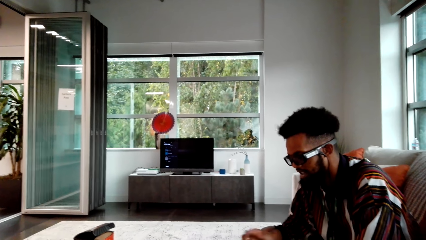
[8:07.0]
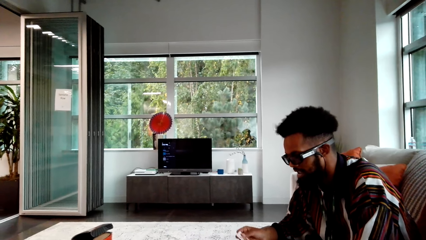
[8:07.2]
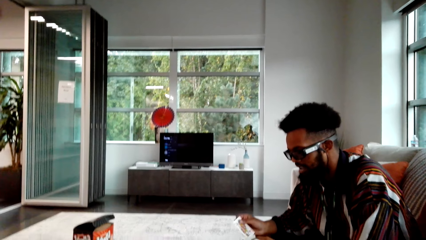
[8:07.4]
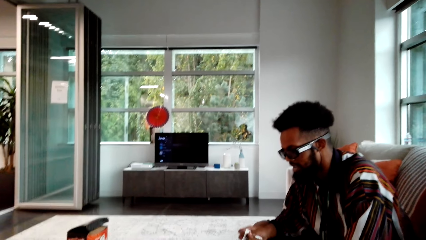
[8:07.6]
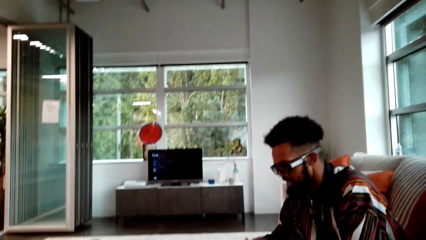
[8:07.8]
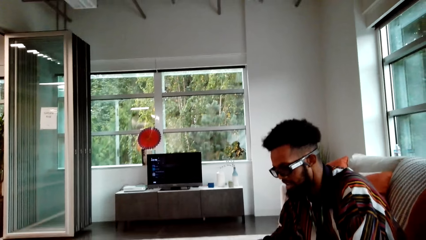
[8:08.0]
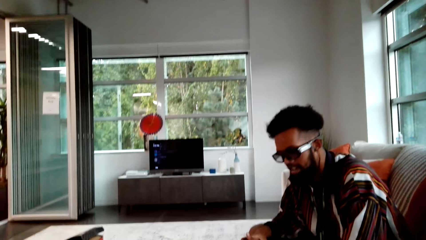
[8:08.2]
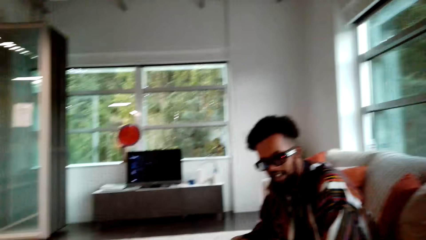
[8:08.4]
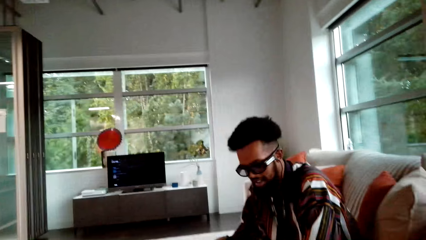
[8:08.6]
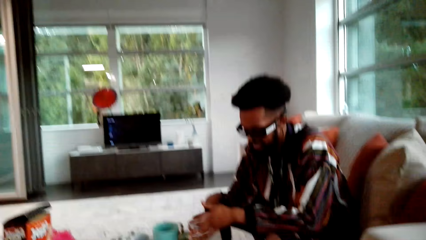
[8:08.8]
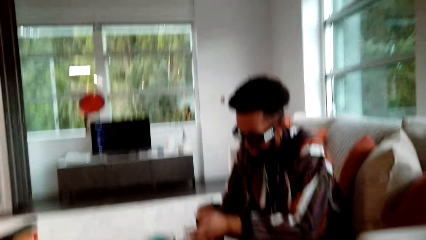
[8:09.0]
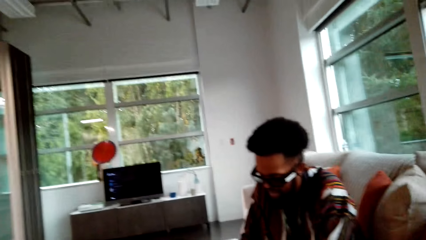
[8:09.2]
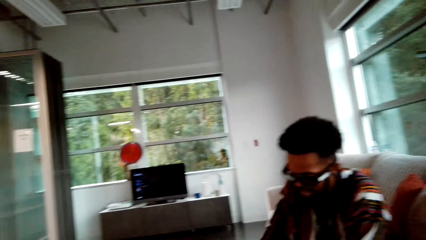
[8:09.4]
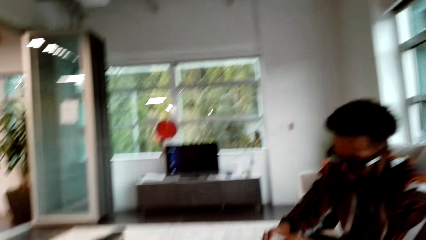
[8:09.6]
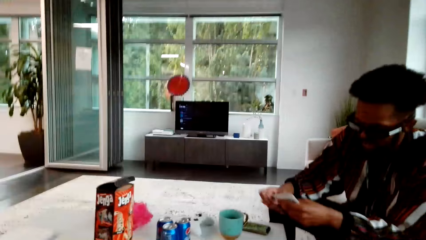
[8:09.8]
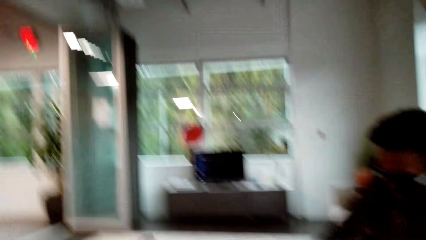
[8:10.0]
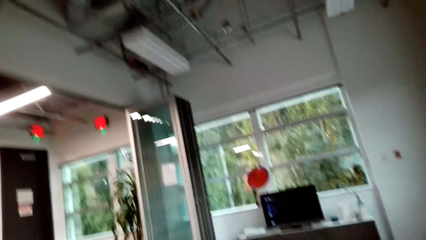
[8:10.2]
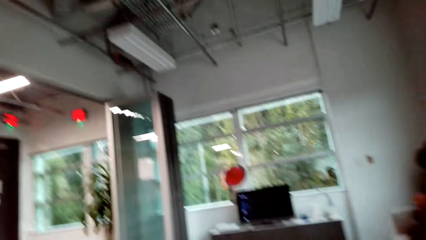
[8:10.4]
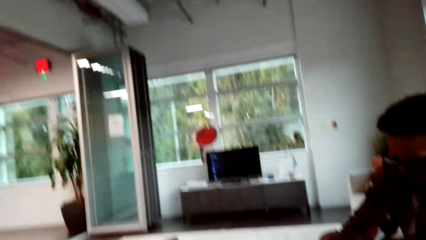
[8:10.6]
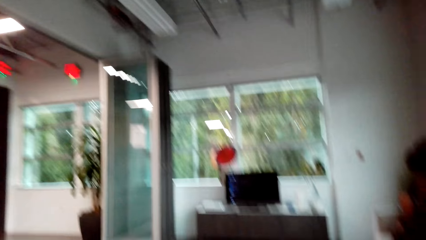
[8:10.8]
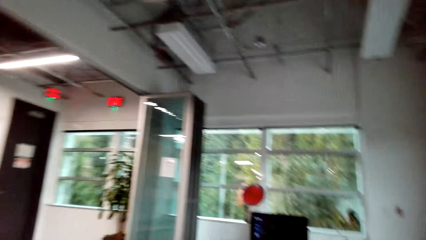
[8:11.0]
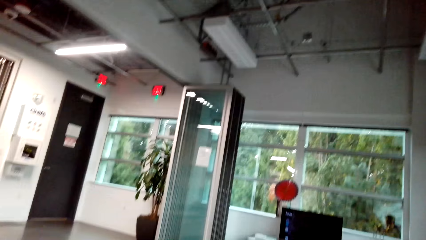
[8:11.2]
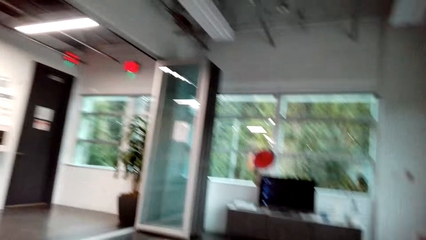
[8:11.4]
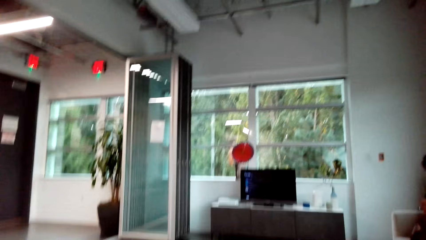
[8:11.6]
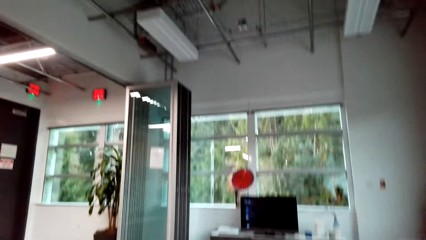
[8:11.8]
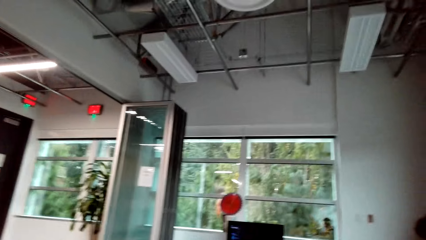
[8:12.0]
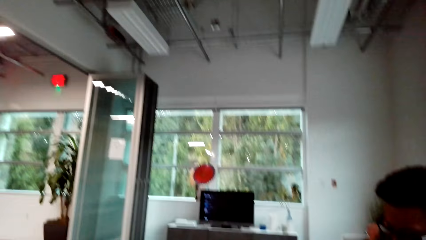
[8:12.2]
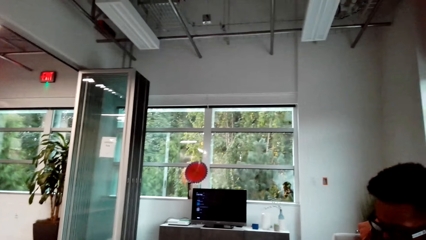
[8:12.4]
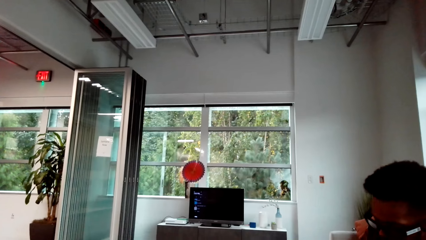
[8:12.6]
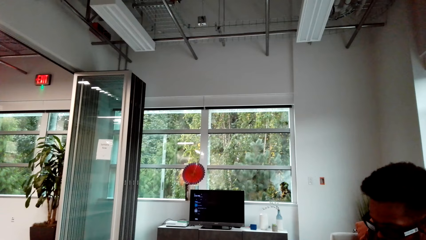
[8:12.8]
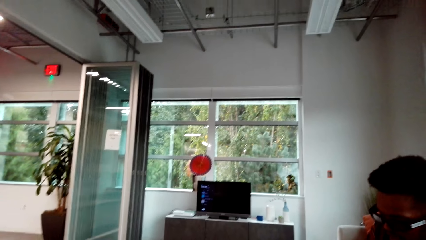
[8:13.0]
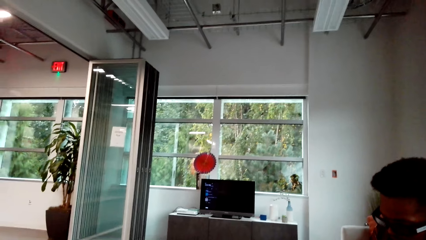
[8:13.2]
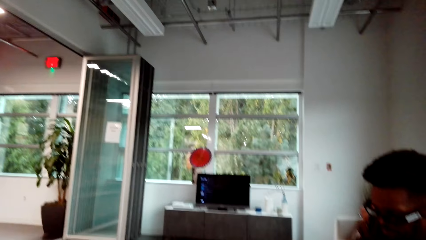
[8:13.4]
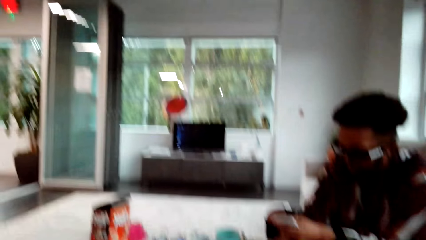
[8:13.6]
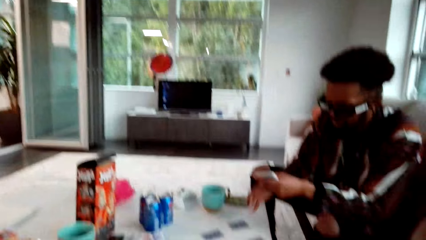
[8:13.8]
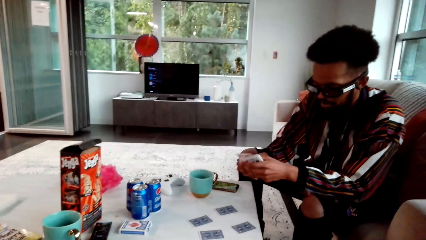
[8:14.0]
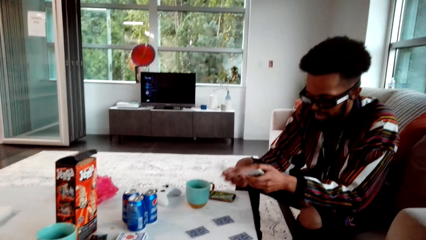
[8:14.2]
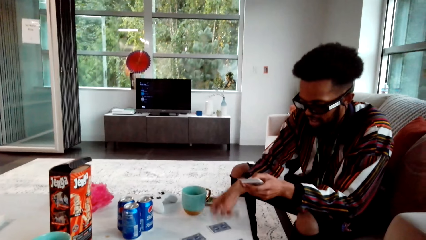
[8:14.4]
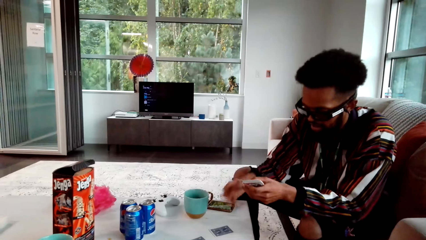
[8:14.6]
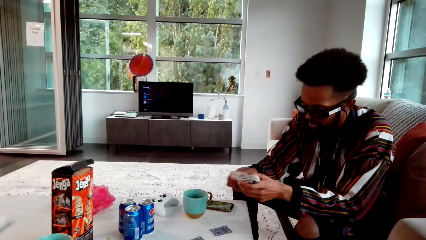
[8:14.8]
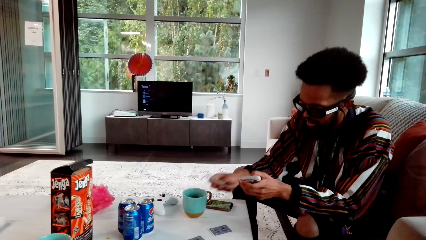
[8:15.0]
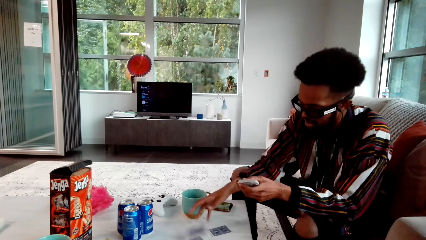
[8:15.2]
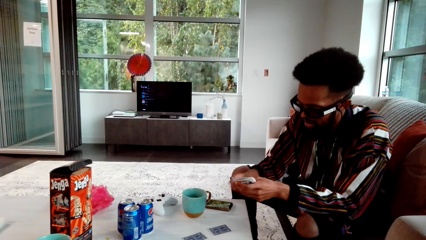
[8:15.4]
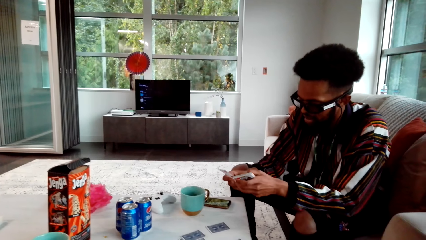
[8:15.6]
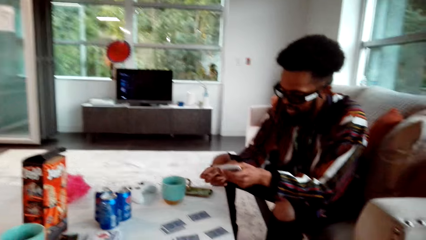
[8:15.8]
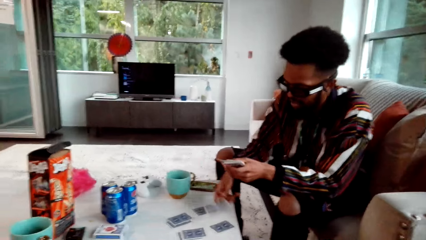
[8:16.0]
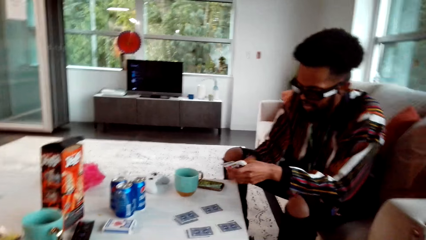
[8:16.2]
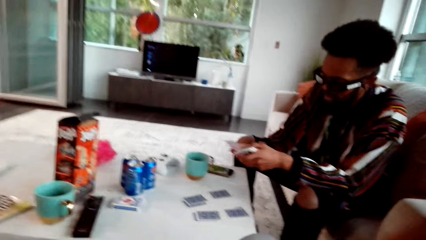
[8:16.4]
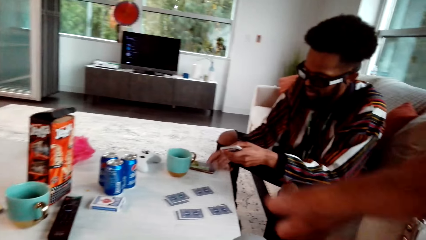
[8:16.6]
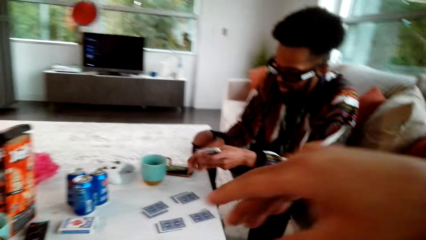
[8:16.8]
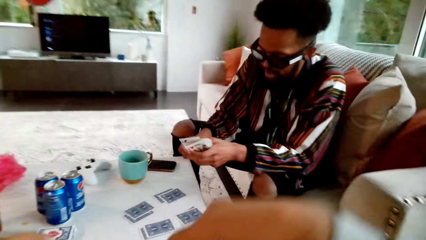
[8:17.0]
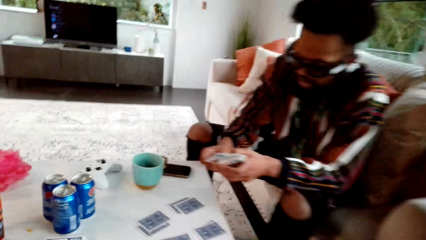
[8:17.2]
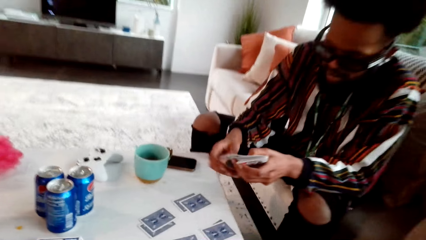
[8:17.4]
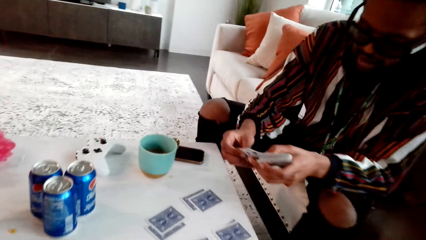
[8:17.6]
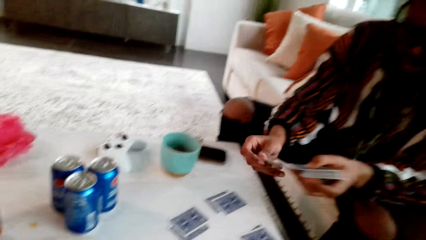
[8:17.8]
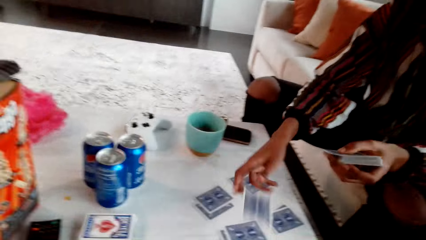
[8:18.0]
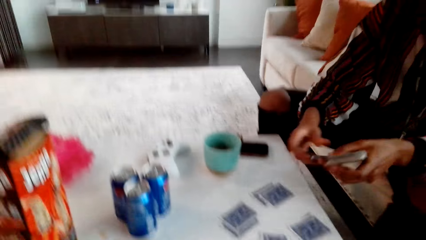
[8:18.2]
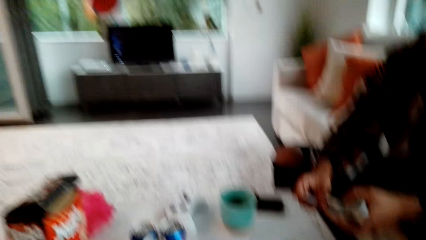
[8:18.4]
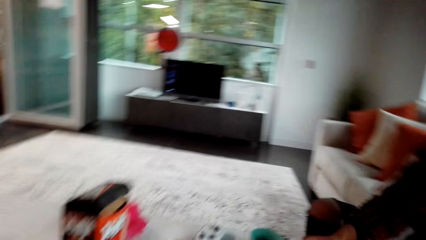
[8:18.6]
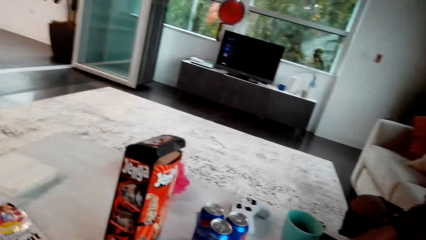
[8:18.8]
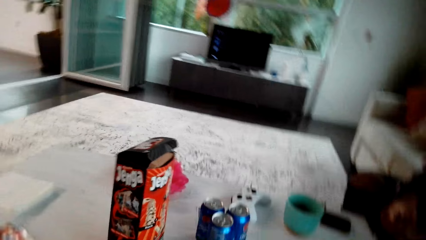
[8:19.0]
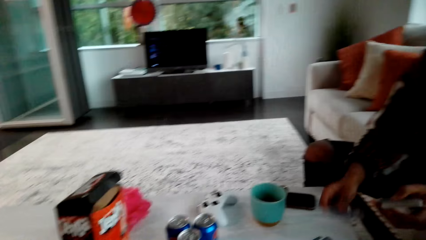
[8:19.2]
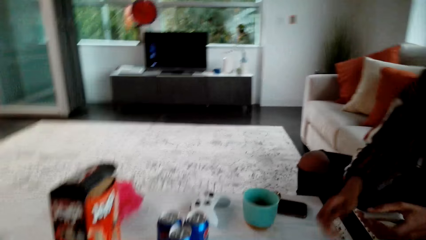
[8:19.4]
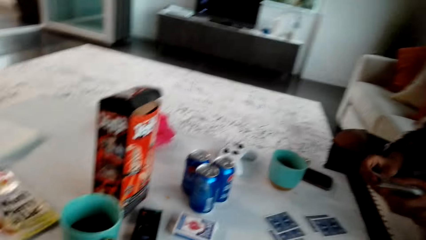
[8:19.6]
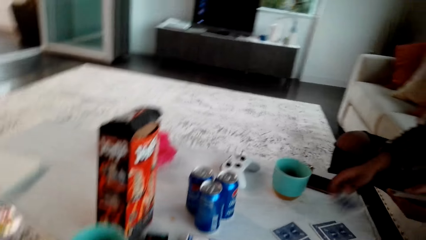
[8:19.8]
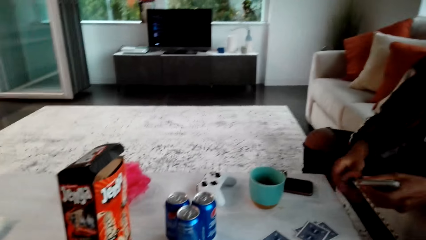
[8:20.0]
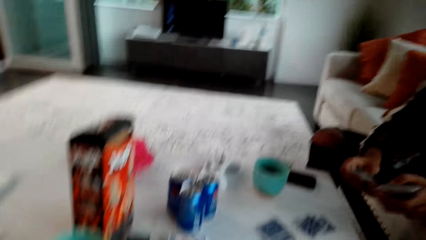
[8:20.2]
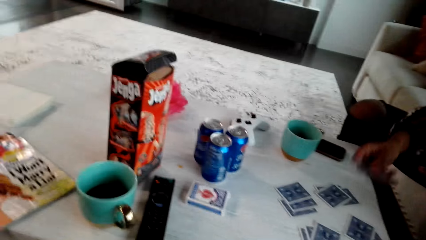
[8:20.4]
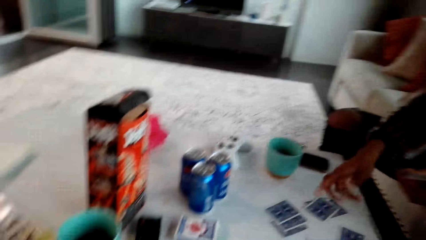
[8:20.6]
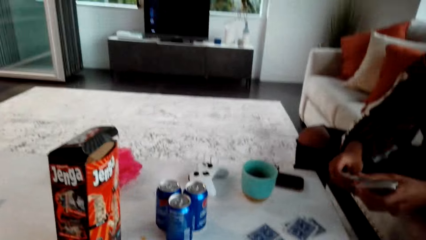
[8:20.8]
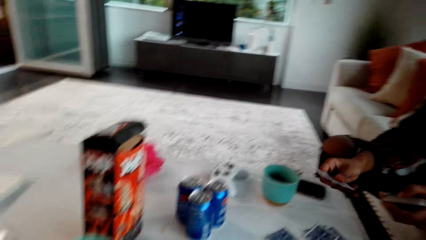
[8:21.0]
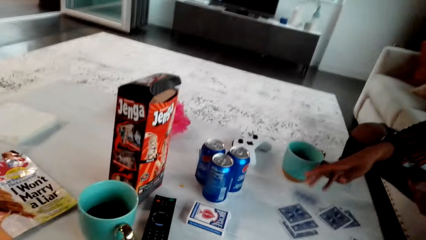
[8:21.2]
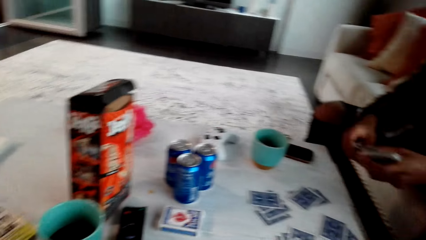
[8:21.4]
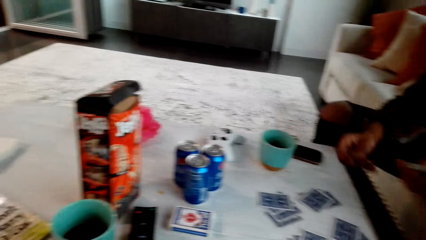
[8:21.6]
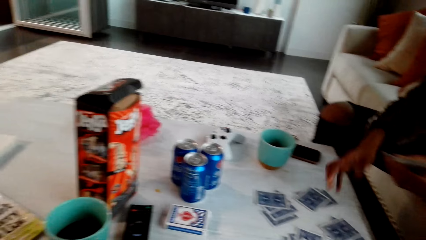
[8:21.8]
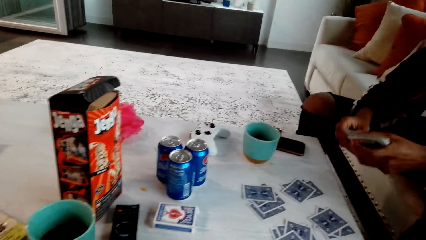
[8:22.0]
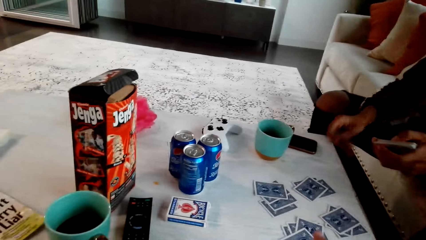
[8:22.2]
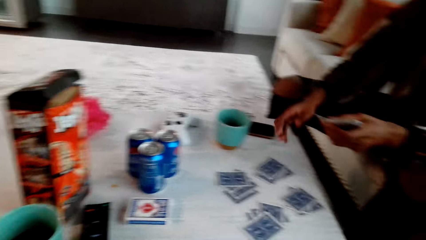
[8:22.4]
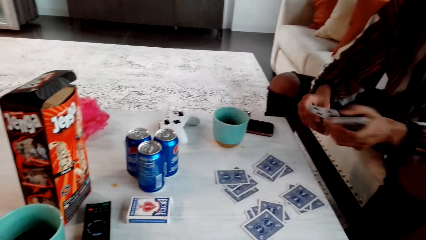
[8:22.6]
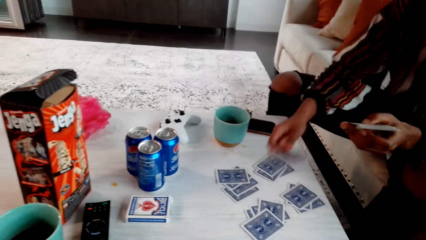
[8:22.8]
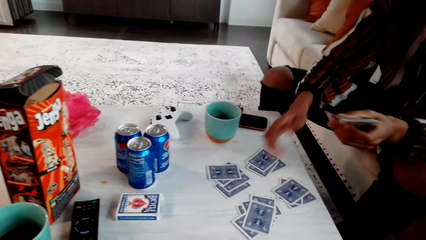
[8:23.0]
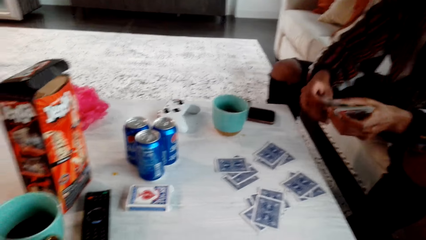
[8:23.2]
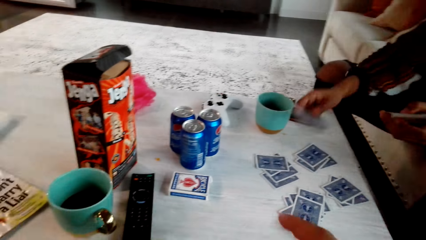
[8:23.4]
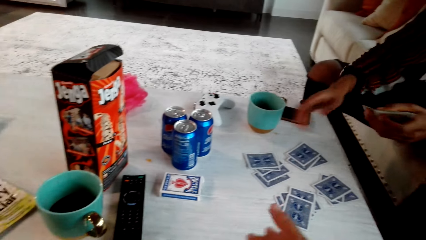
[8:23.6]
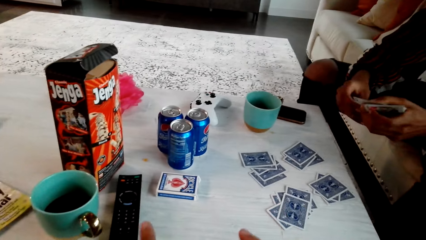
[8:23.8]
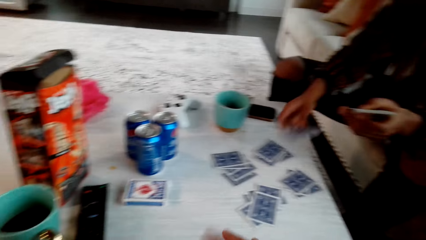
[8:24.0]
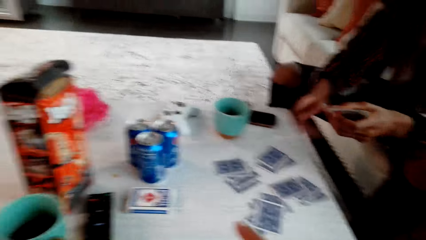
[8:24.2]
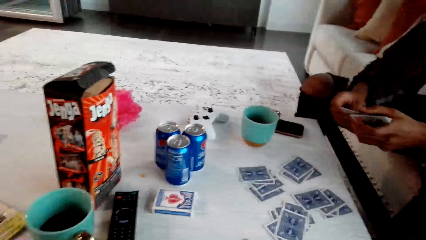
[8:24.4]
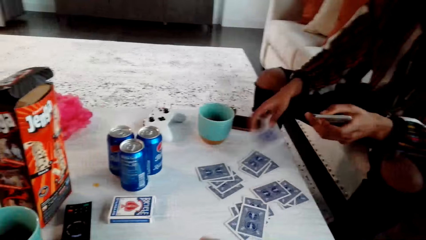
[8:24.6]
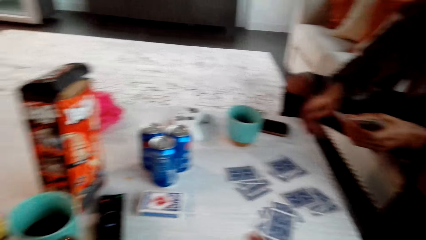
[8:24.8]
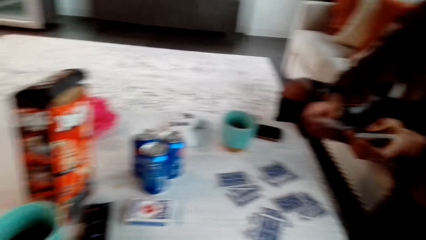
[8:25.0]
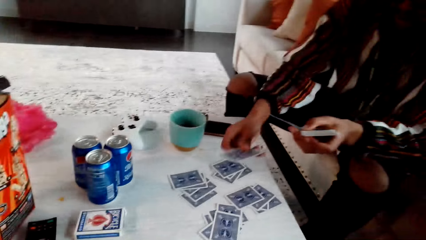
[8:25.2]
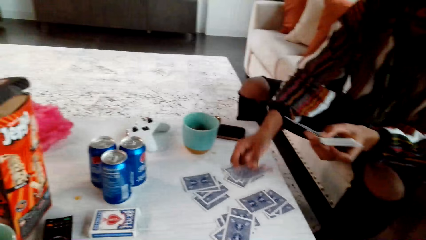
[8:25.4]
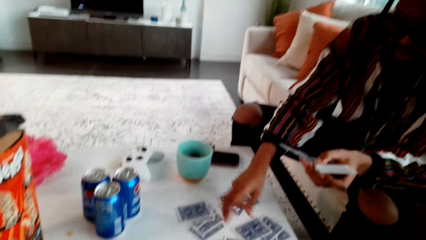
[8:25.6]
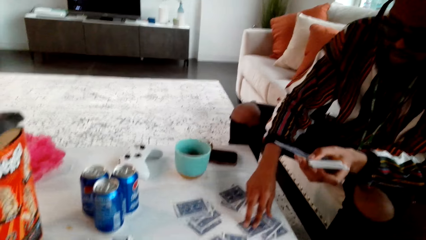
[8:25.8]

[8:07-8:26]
A man distributes cards. The man drops a playing card on the table, and drops another playing card on the table repeatedly. The camera wearer moves the right hand. The man drops another playing card on the table repeatedly.
